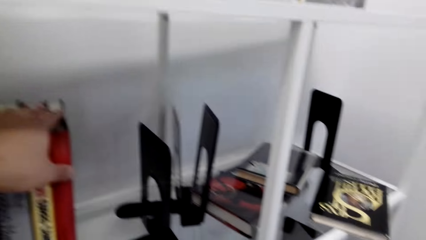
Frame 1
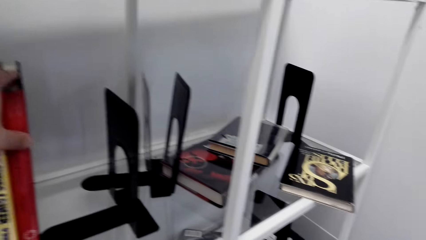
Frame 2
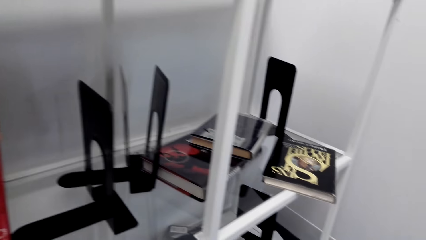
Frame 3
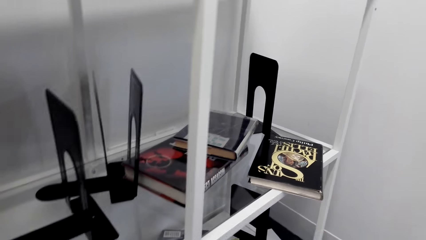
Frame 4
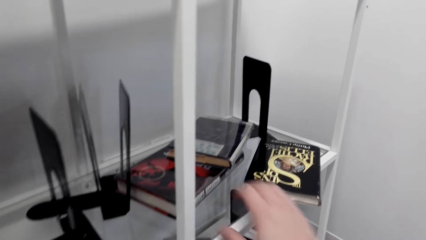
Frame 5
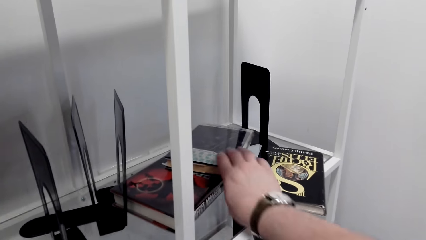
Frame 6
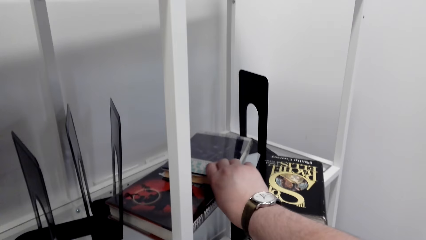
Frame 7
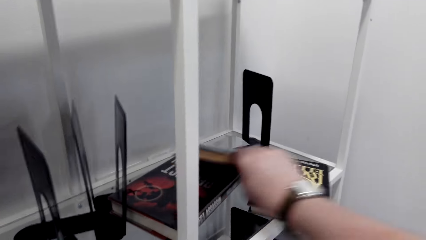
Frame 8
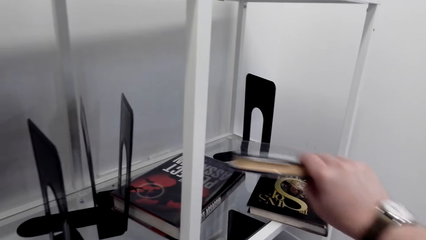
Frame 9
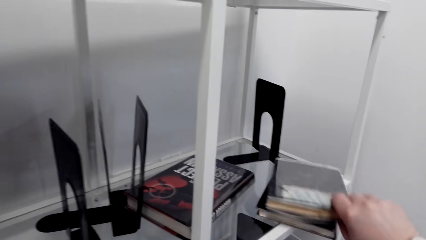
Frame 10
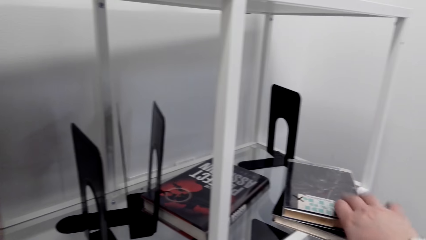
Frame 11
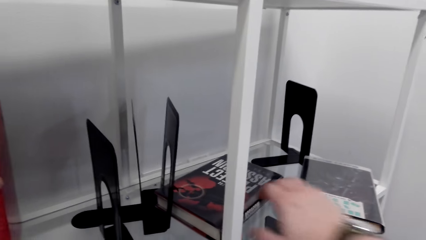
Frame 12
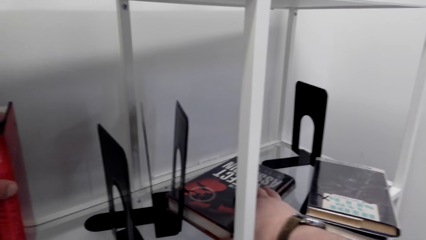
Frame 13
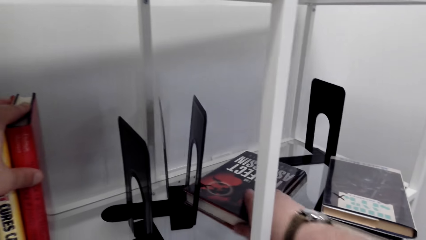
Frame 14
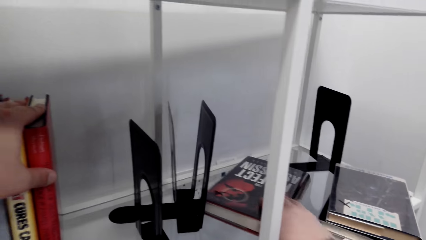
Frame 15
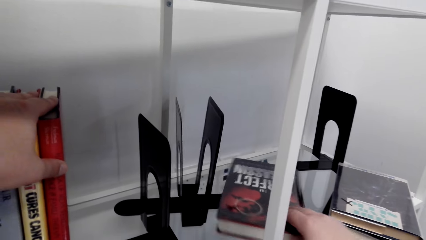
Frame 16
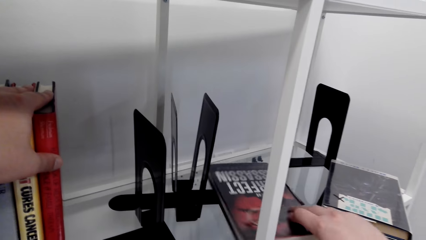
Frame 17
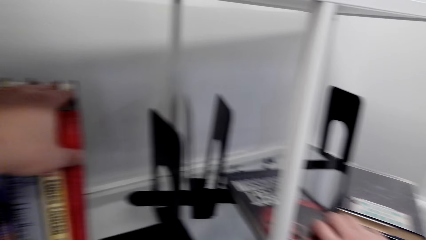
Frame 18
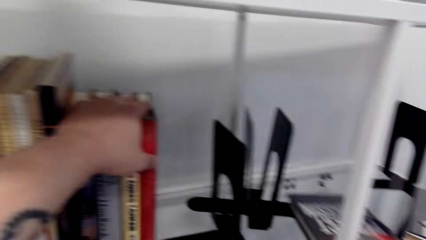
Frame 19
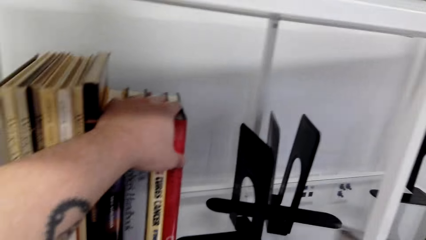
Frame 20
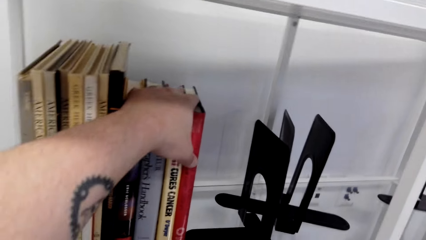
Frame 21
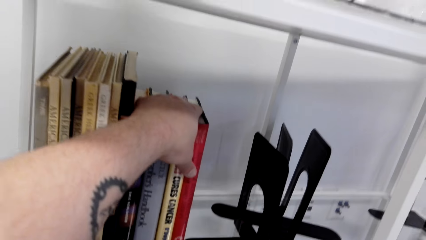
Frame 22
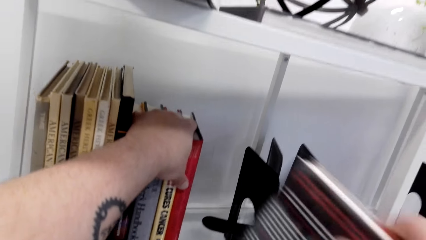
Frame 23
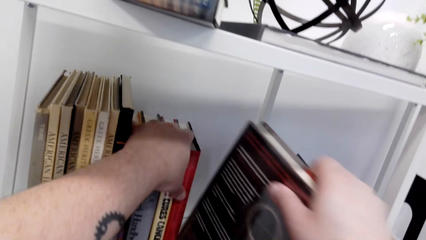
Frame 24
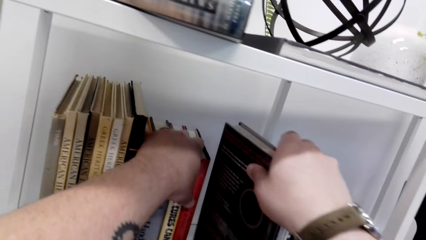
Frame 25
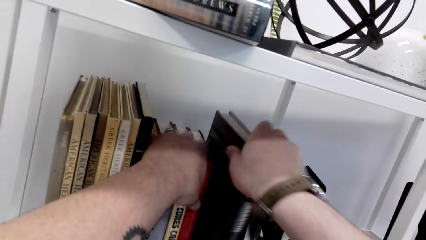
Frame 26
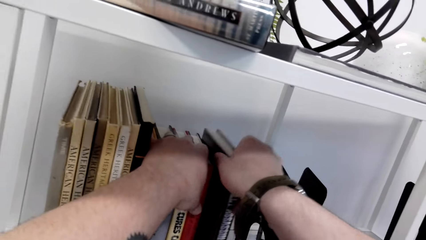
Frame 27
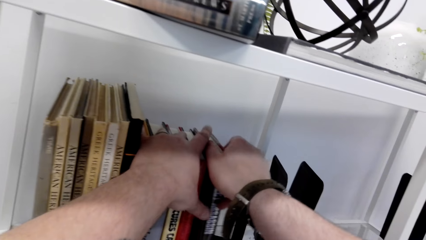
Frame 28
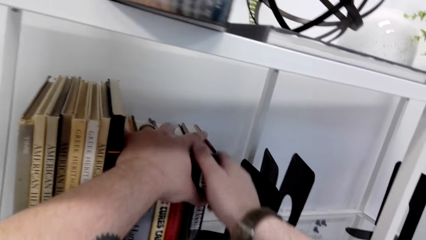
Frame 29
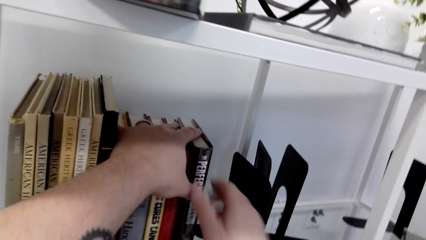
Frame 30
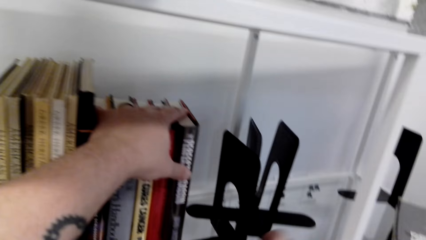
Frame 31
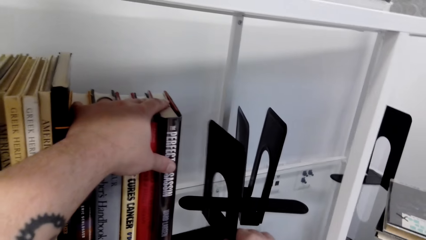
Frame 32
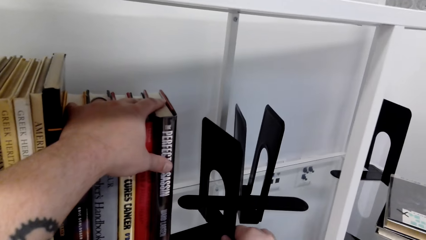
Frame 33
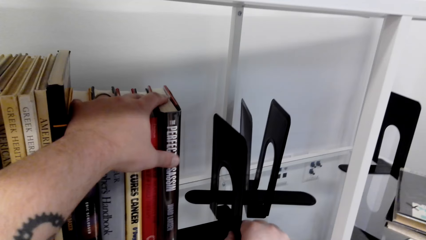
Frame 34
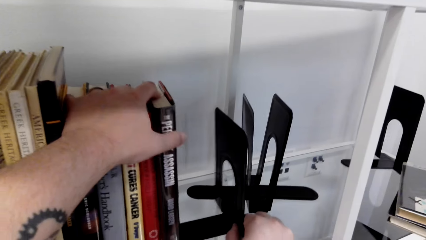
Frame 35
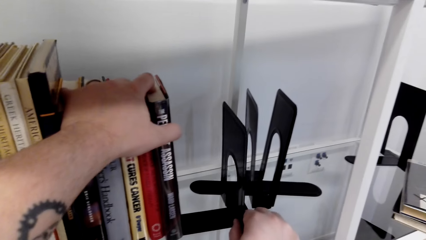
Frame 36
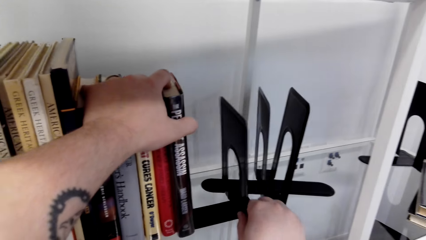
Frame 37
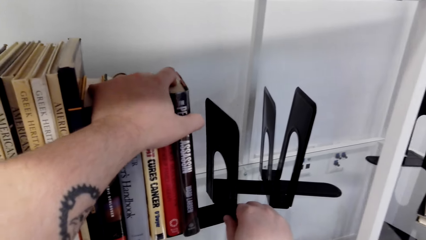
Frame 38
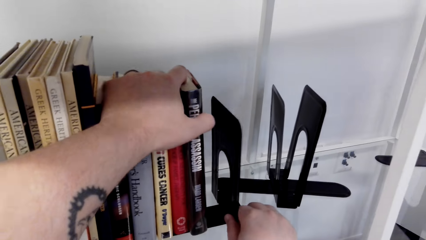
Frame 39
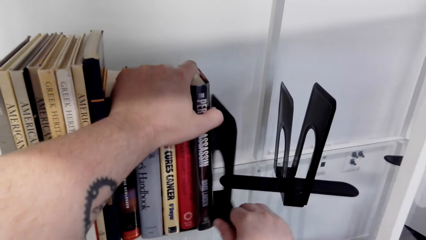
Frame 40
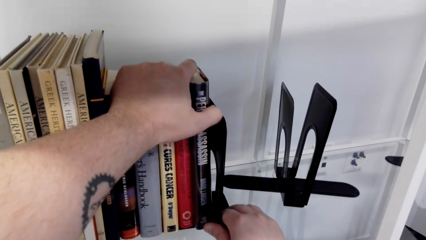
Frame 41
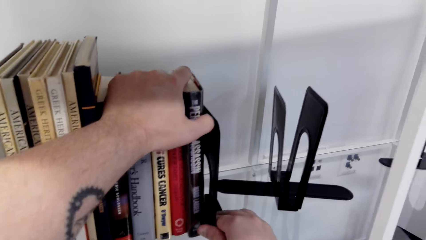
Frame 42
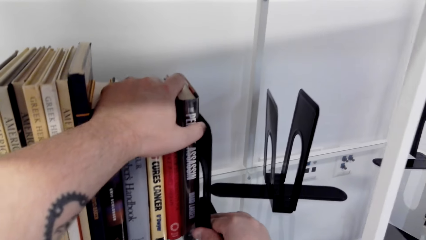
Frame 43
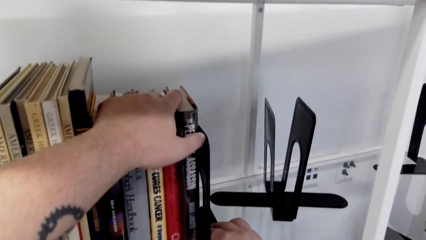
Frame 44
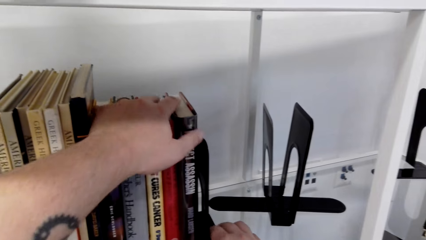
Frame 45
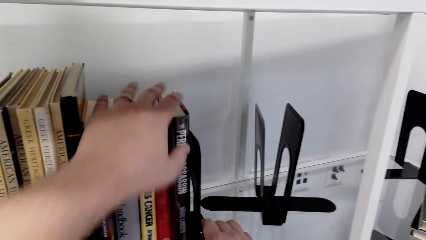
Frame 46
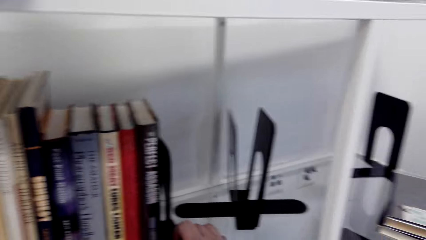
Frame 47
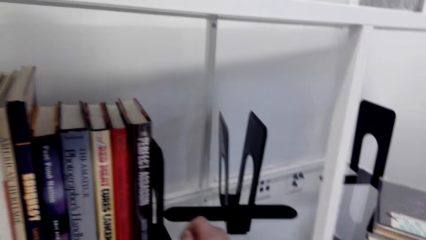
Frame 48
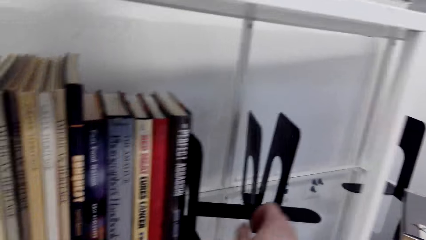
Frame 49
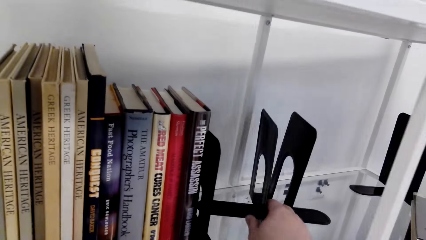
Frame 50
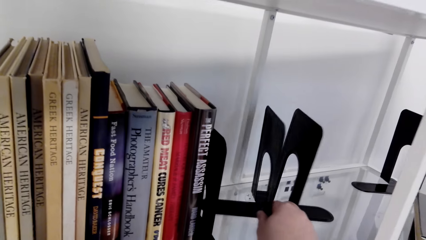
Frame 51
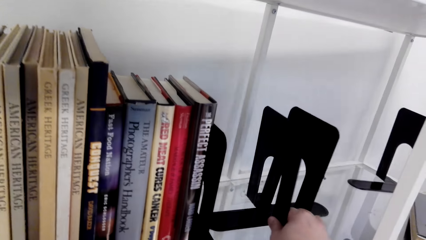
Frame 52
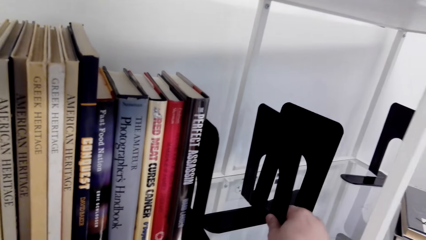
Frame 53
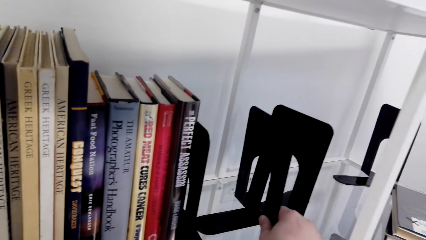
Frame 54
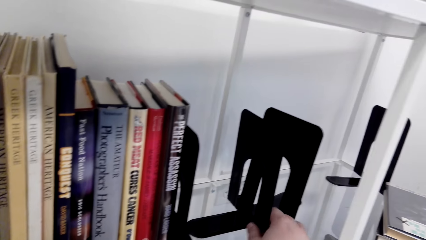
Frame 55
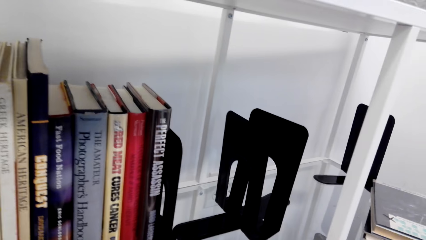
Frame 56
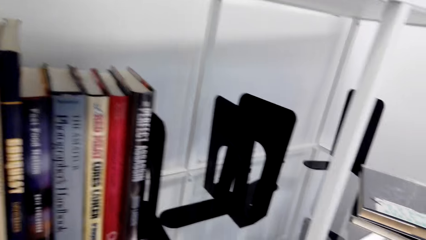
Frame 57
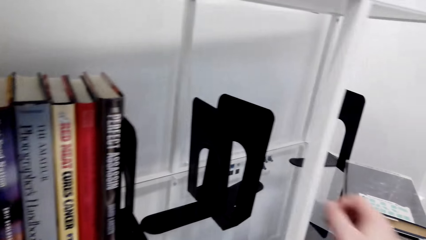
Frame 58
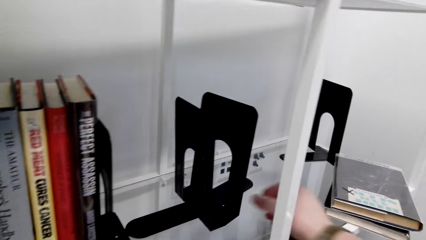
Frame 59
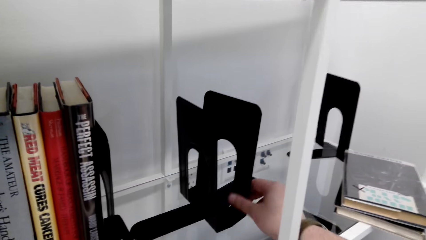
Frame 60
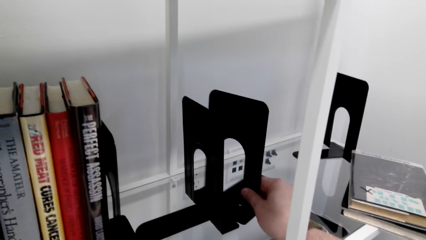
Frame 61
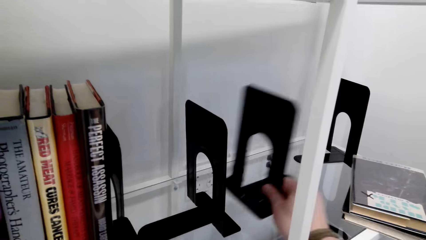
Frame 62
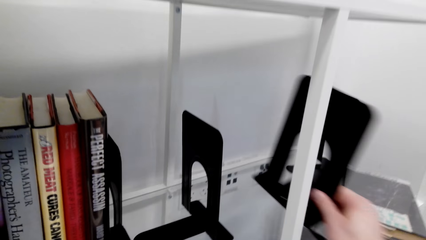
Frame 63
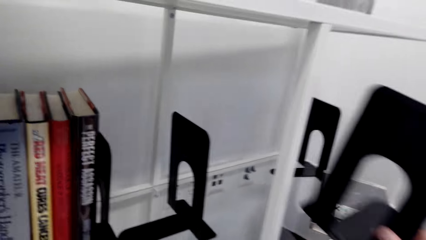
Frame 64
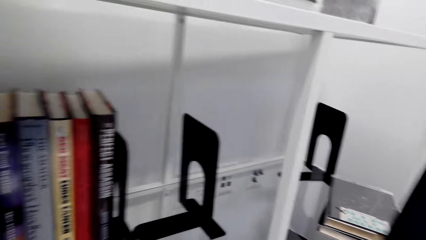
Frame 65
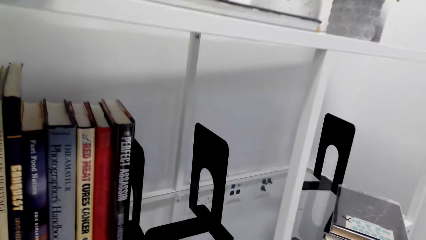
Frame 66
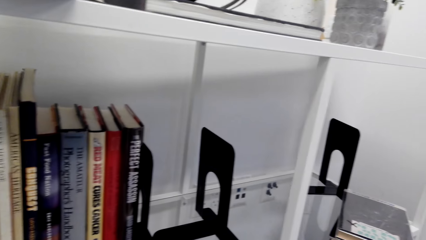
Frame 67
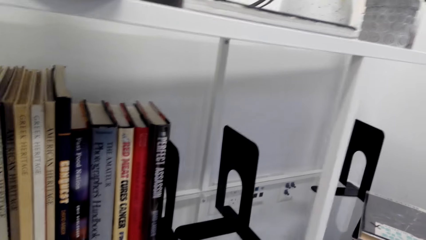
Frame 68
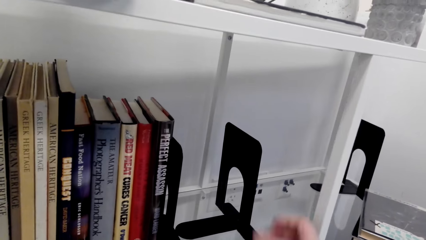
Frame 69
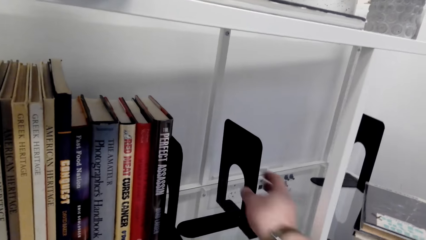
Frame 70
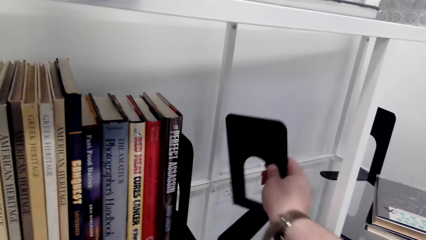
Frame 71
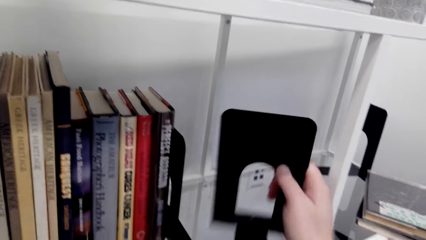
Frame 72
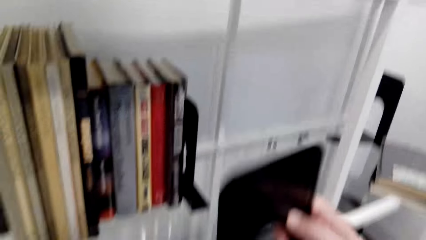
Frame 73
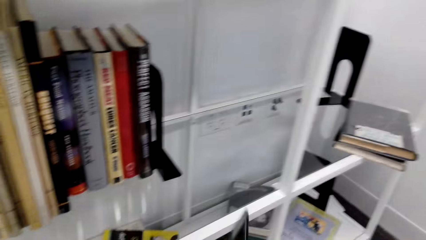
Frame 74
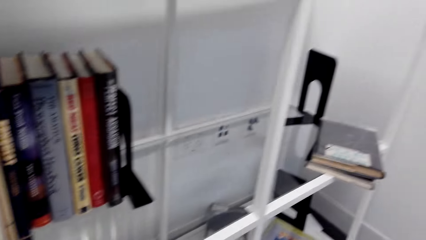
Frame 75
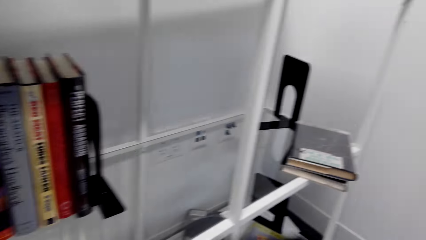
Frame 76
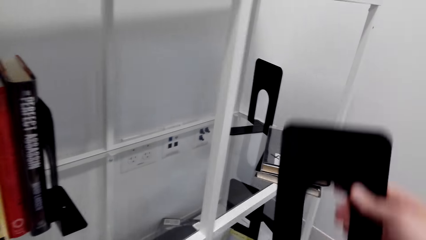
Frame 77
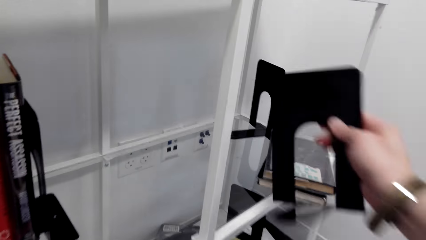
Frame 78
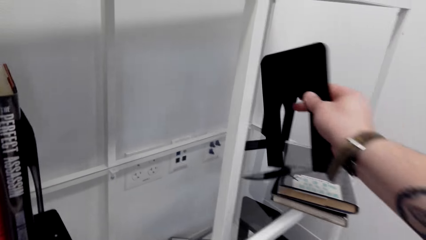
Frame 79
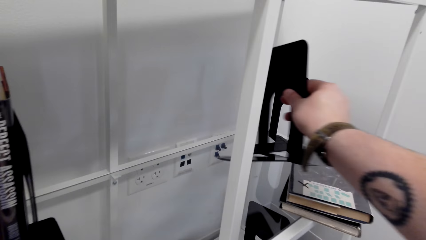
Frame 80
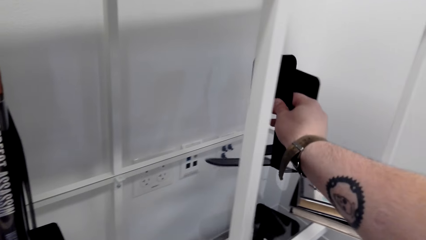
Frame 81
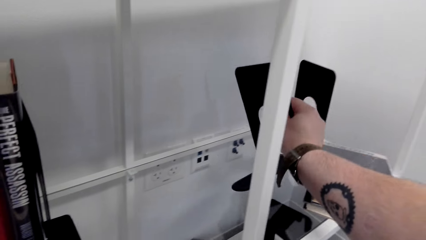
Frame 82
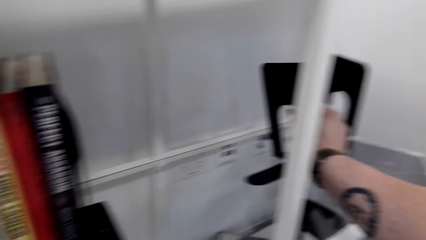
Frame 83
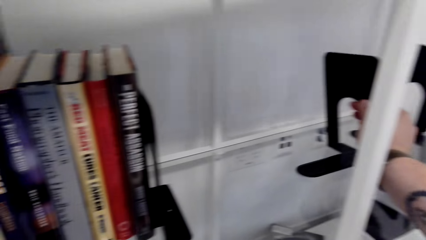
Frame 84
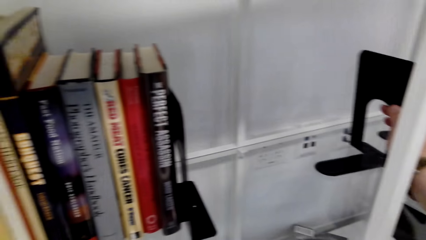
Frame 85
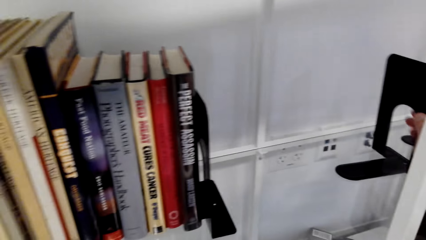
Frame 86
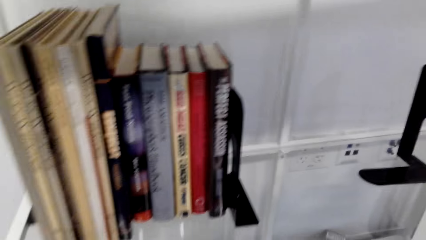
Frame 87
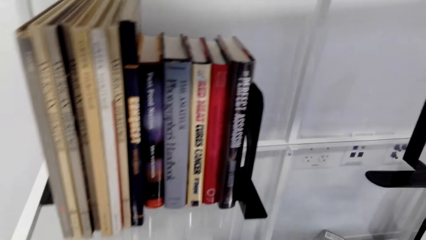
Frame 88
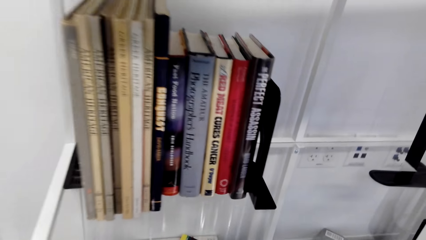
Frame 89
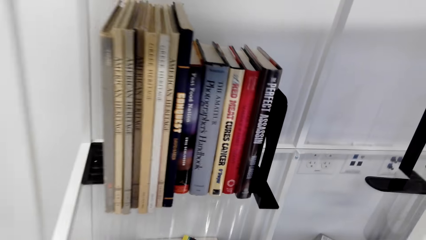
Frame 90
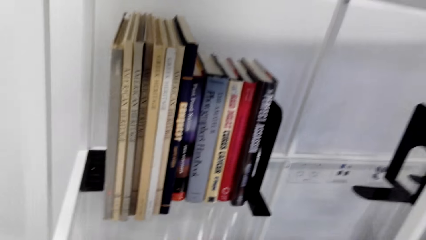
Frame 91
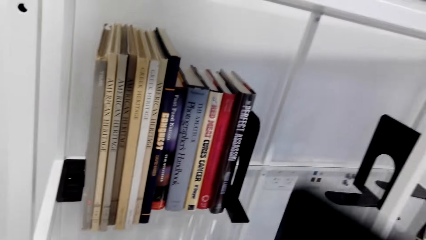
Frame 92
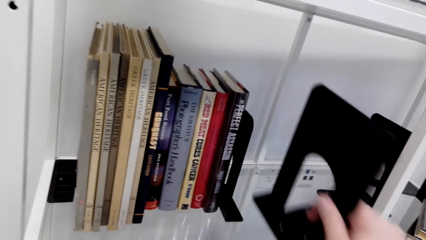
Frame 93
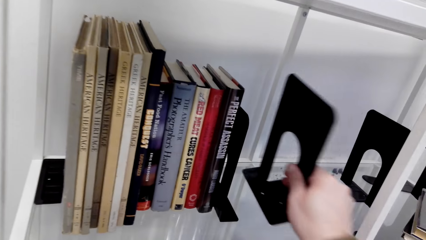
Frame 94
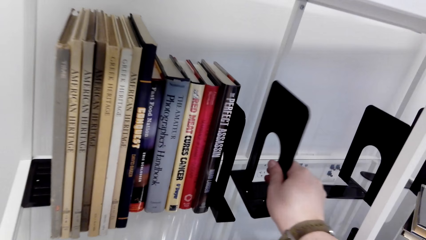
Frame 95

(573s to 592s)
The camera wearer moves a book aside on the shelf. They pick a book from the shelf, put the book on the shelf, and arrange the book on the shelf. They hold the books with the book holder and adjust the bookend holder. They grab the bookend holder. They remove the book holders from the shelf. They place the book holder on the shelf.
